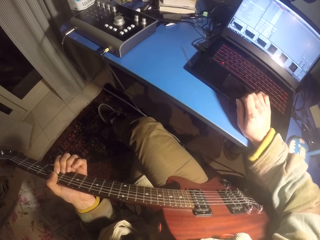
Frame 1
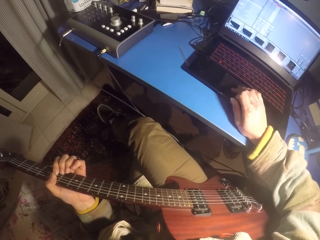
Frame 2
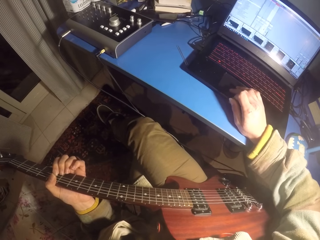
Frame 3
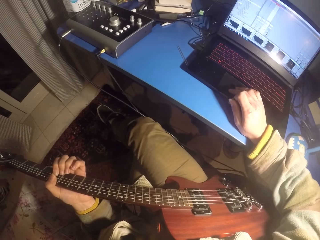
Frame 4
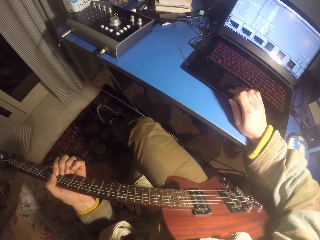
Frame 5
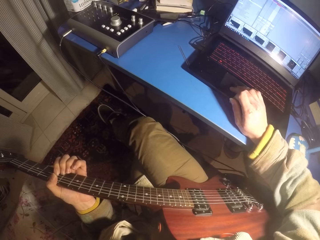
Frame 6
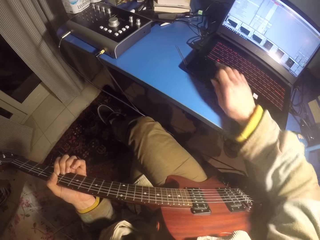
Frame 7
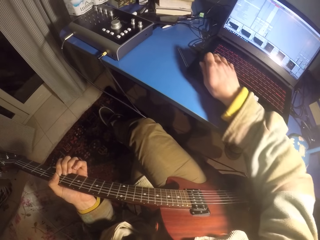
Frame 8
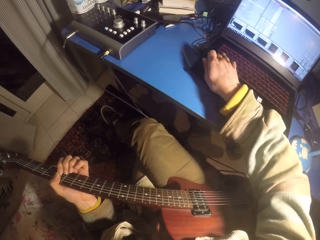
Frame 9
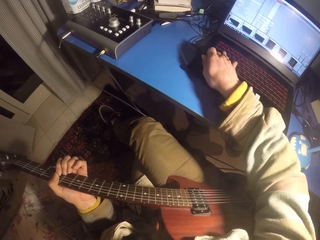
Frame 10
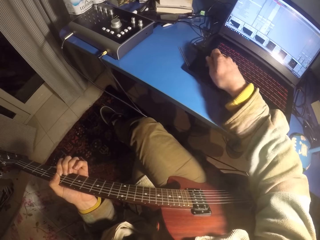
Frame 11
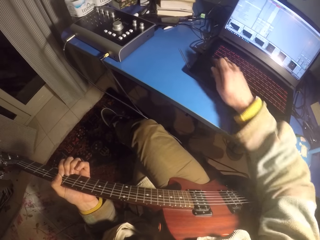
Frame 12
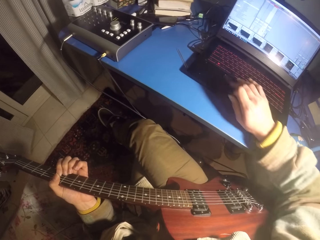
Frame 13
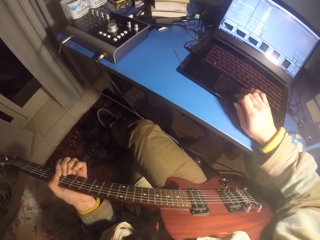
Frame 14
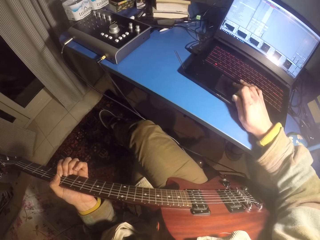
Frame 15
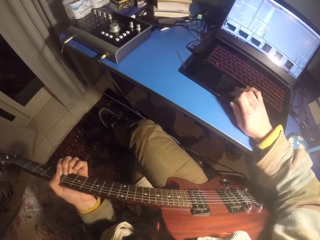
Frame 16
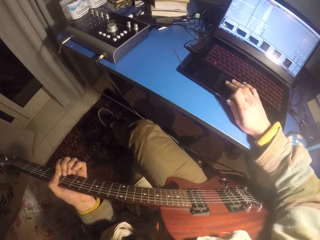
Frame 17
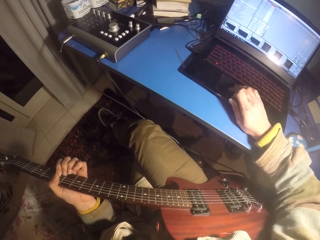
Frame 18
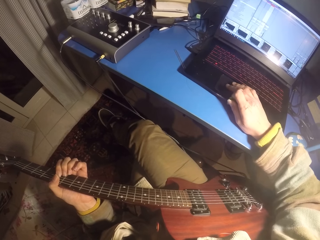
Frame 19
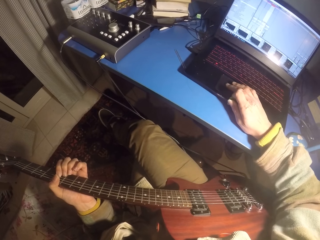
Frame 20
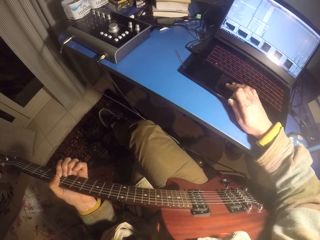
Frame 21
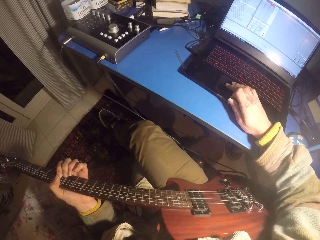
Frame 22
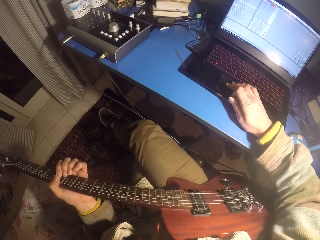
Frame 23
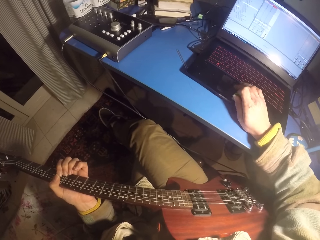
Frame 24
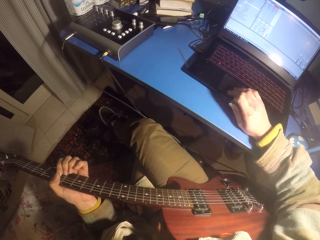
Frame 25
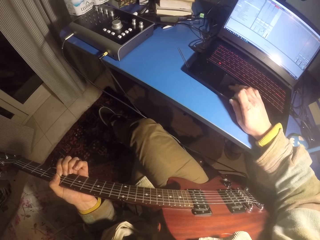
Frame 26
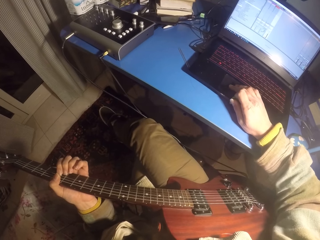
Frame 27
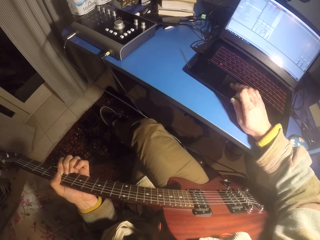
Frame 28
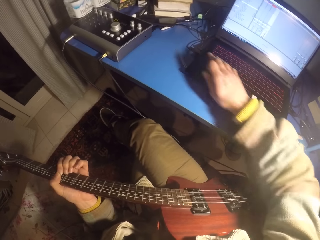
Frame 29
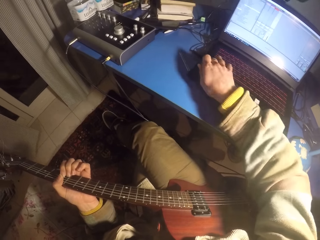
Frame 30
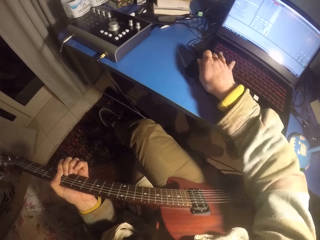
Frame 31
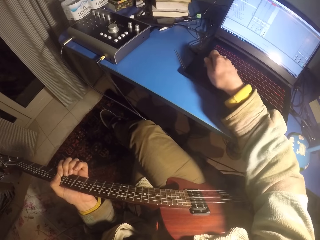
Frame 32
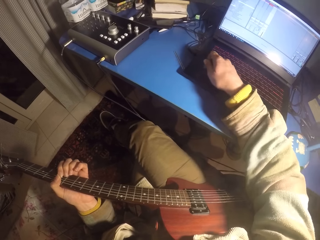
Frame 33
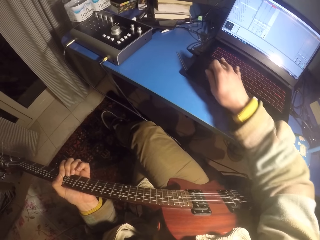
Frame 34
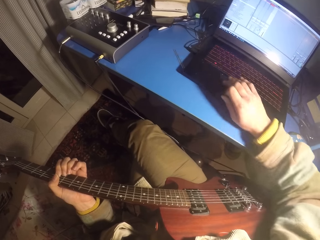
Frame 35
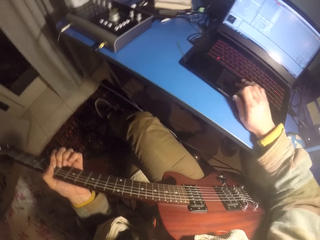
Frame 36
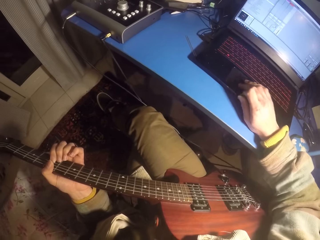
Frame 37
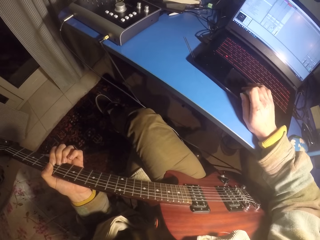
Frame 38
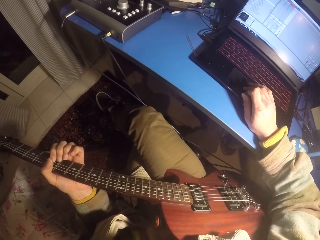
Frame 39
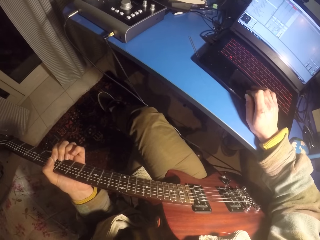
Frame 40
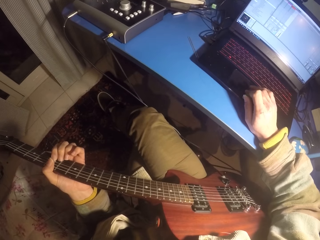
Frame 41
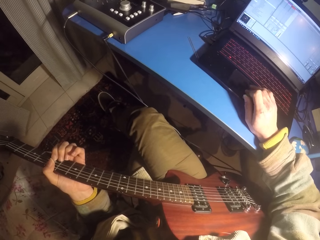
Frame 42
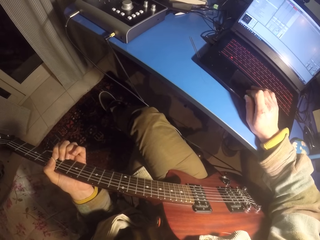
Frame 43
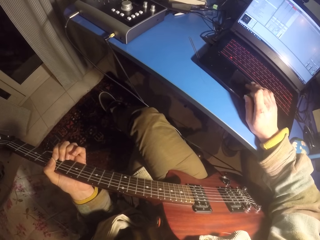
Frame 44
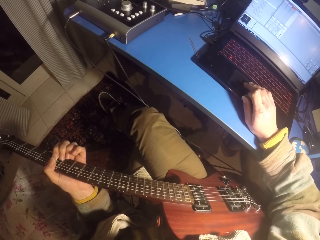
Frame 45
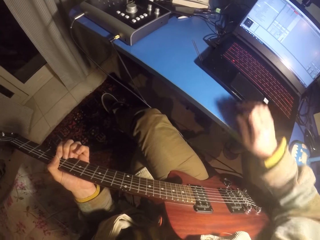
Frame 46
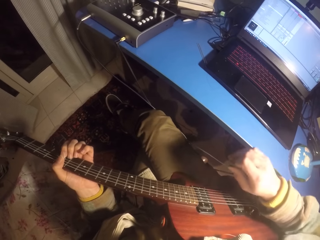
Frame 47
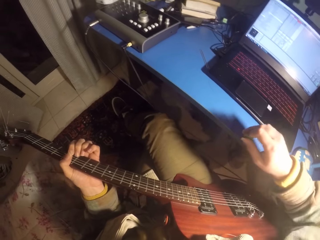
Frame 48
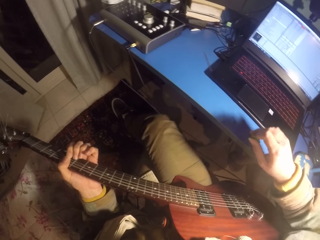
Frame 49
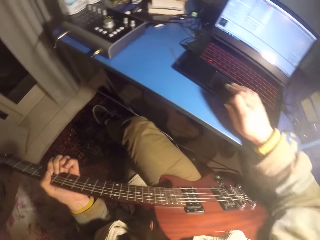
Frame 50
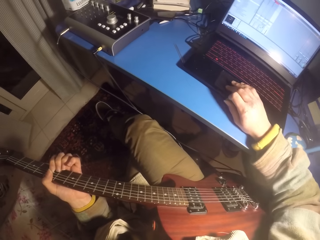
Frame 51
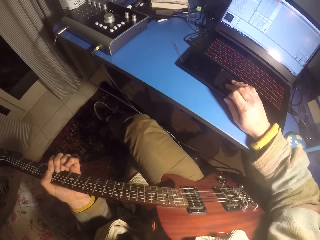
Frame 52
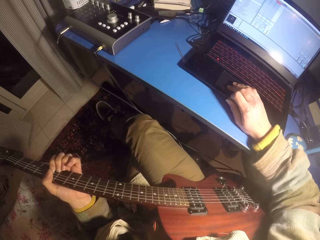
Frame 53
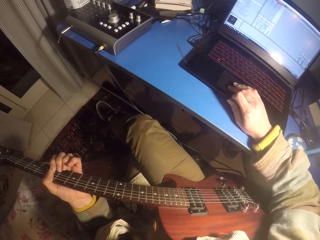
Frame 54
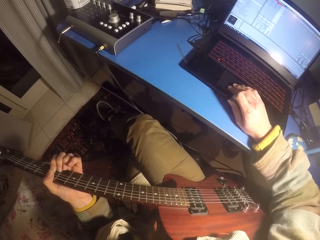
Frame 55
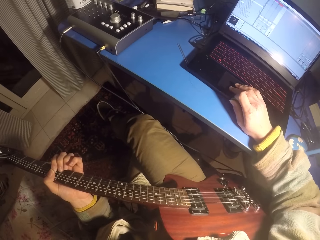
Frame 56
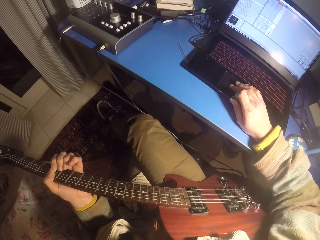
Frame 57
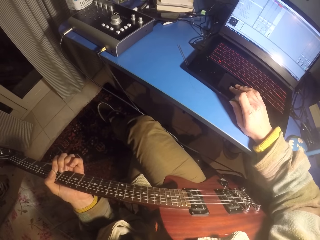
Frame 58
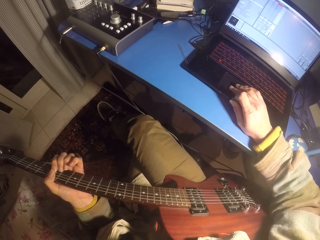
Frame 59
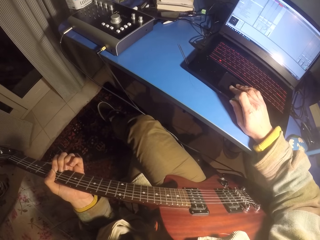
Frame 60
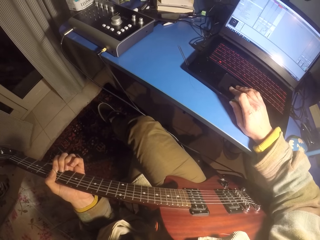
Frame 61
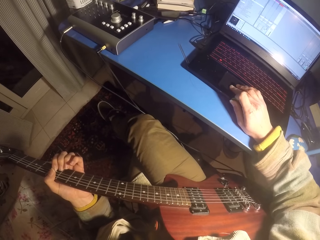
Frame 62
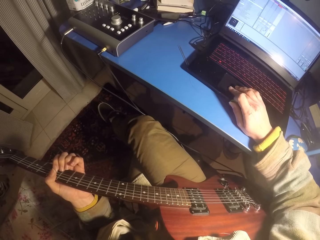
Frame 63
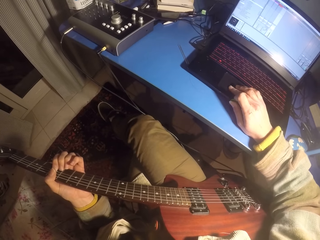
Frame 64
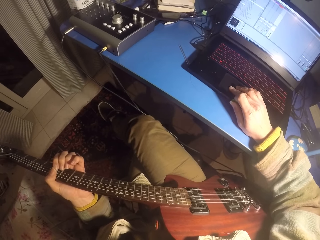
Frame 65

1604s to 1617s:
The camera wearer types on the computer keyboard. They scroll the computer mouse.

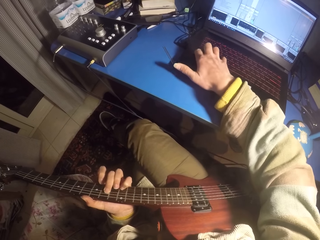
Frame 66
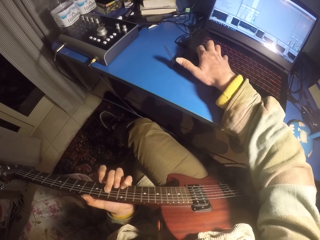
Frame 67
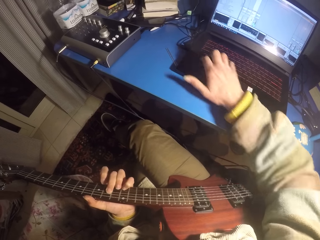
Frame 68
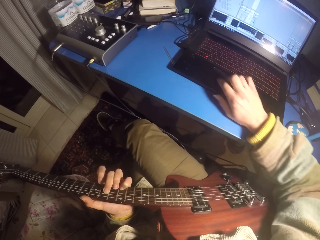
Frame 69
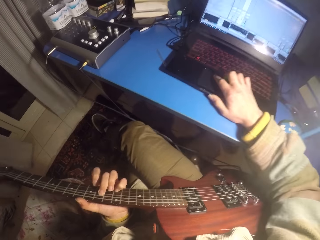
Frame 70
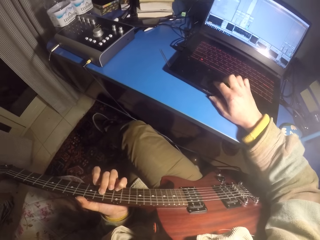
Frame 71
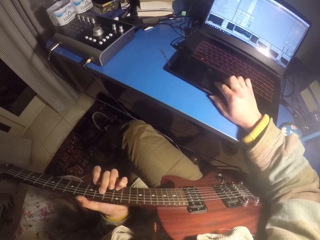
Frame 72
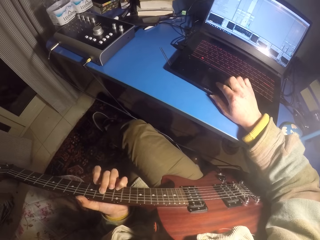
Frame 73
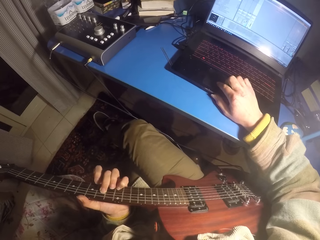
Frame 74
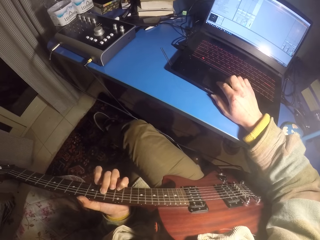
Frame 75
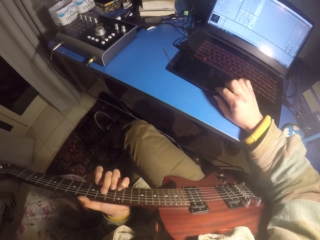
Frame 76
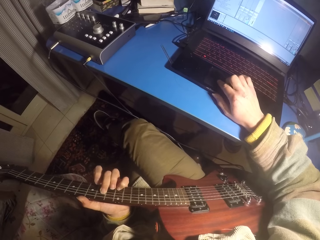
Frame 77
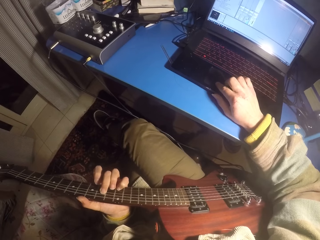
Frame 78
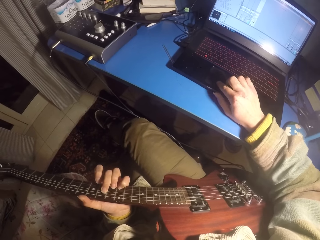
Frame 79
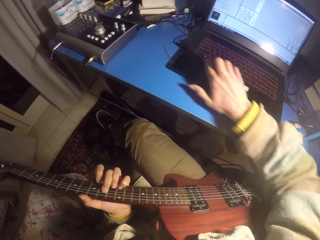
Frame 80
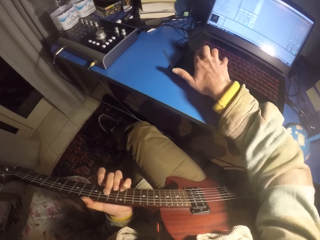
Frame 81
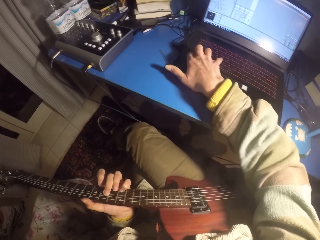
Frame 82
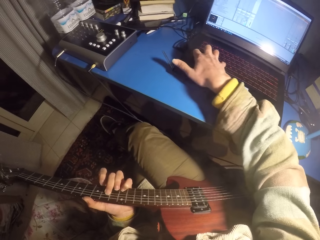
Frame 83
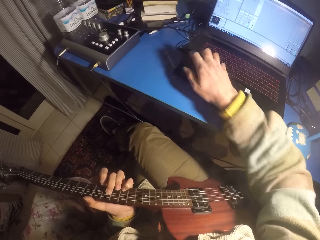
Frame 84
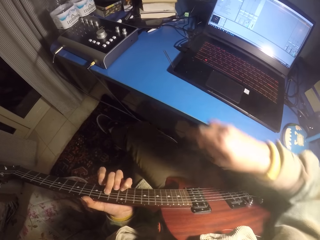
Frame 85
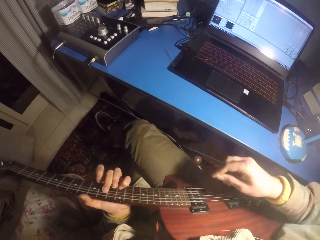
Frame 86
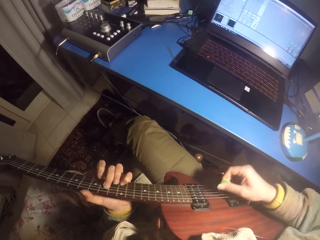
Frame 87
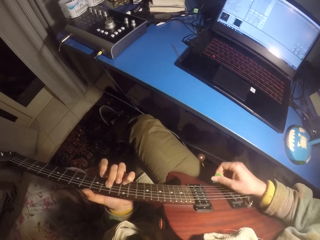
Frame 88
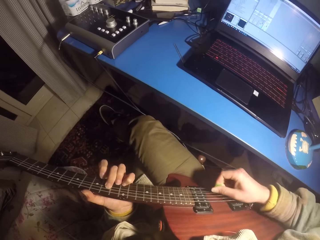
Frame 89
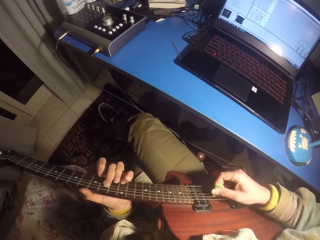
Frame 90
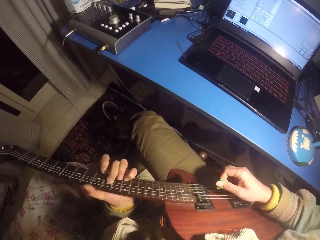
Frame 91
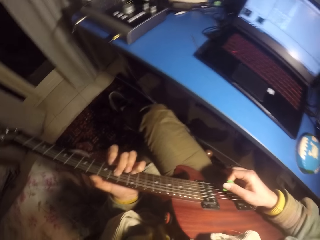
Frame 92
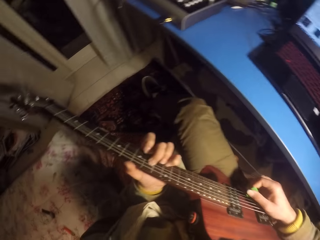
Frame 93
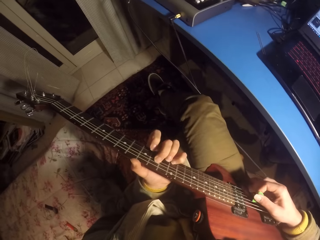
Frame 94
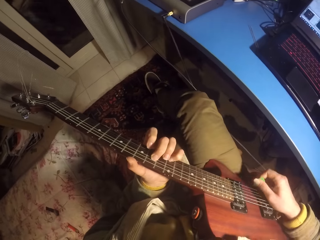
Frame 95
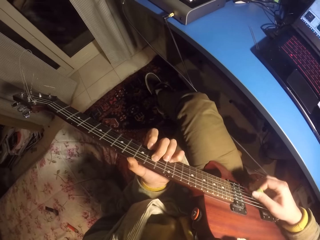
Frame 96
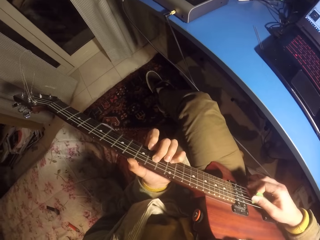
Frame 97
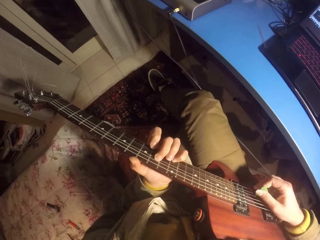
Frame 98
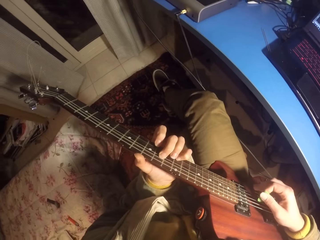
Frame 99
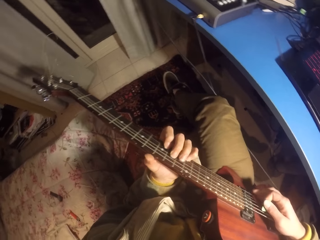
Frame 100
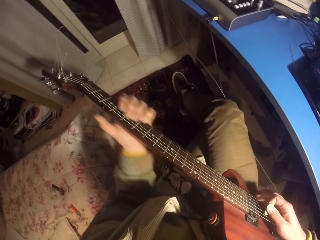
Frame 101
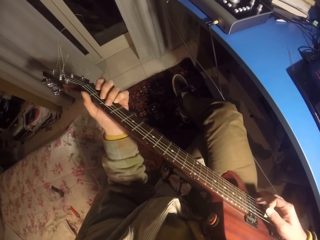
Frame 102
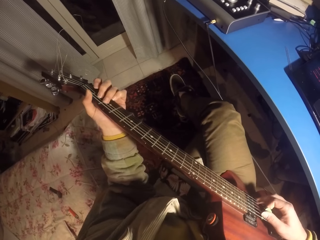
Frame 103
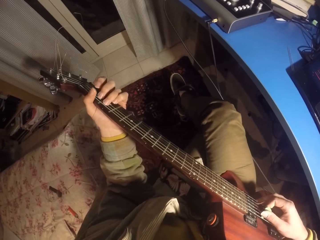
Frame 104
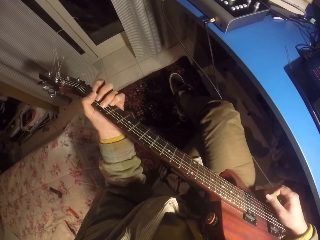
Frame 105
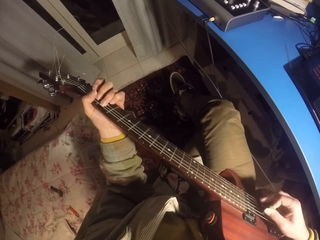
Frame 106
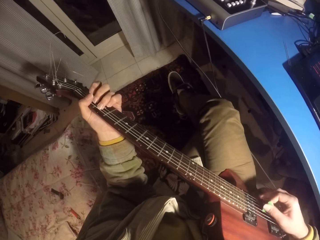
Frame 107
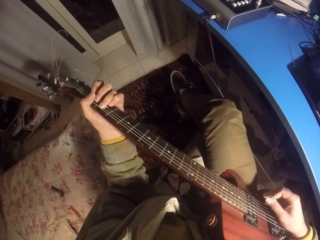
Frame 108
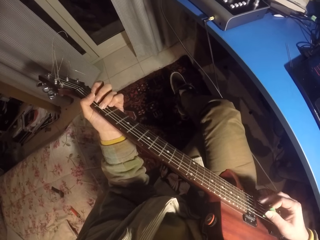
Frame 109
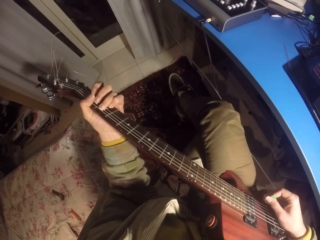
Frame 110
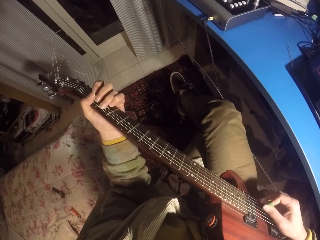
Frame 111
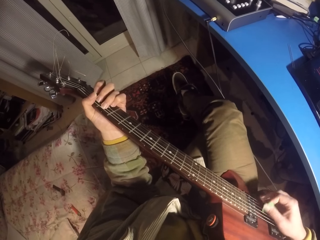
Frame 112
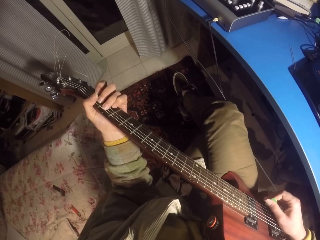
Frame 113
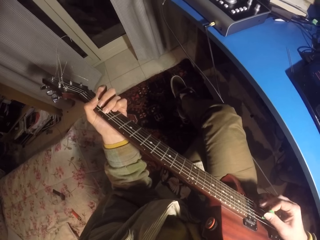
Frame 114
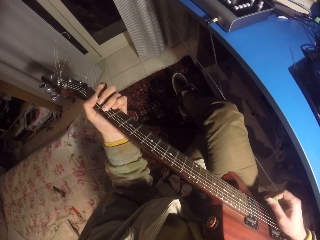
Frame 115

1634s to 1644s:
The camera wearer scrolls the computer mouse. They type on the keyboard. They play the guitar.
